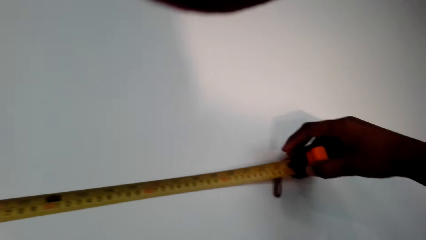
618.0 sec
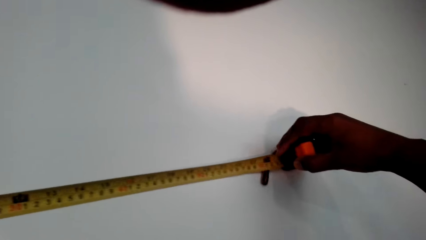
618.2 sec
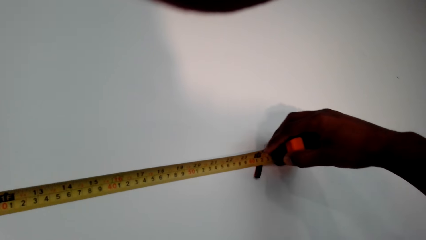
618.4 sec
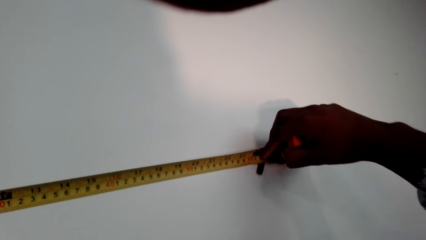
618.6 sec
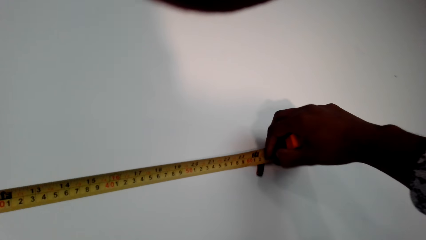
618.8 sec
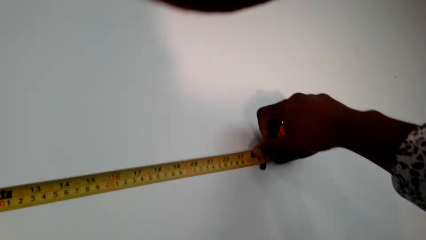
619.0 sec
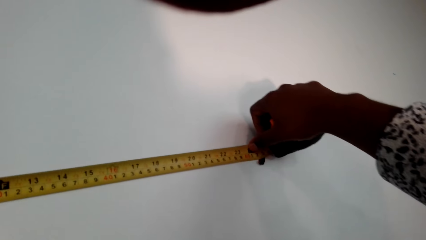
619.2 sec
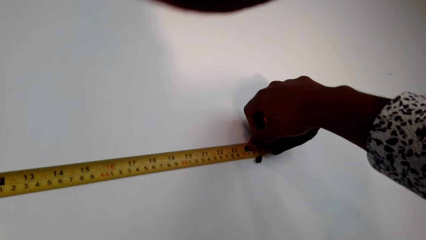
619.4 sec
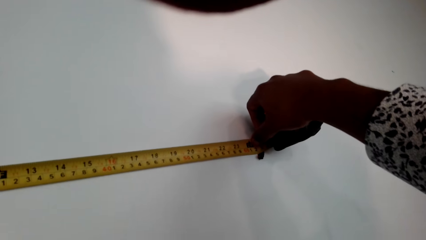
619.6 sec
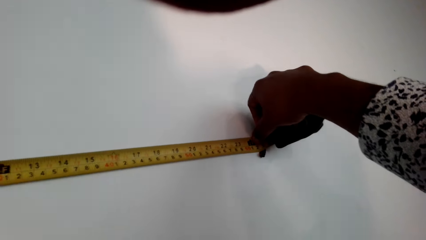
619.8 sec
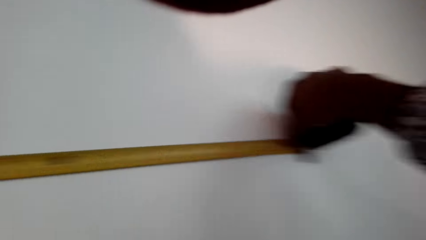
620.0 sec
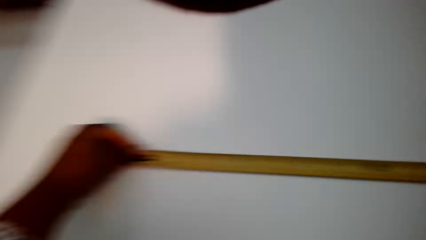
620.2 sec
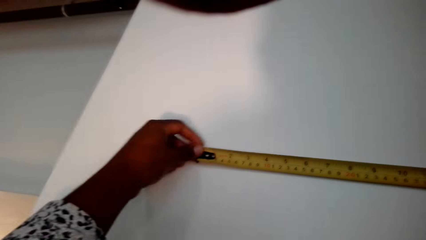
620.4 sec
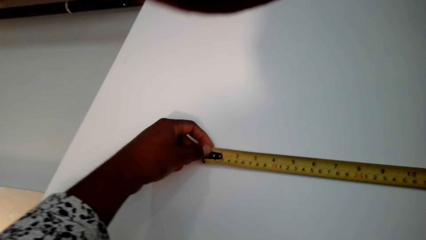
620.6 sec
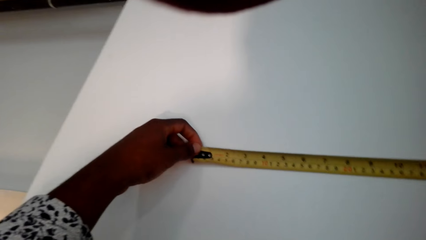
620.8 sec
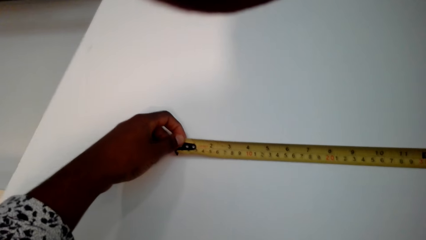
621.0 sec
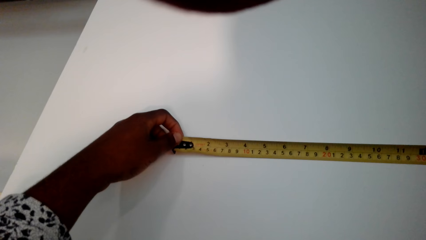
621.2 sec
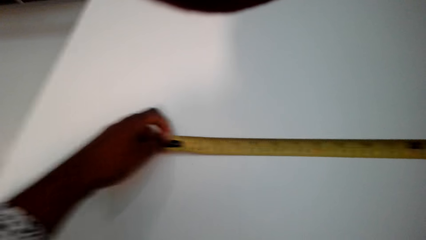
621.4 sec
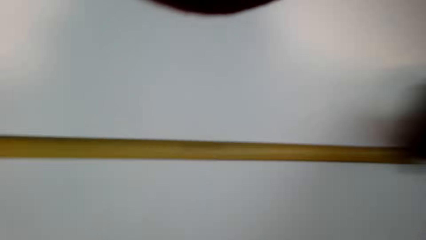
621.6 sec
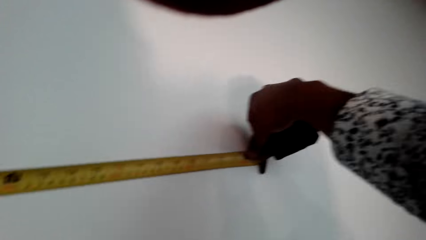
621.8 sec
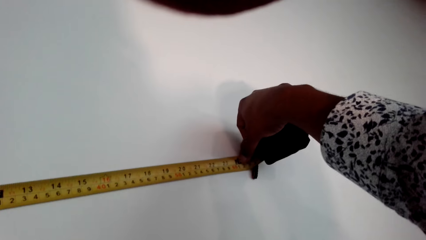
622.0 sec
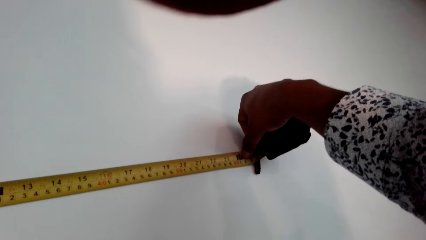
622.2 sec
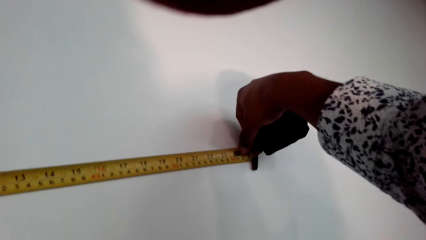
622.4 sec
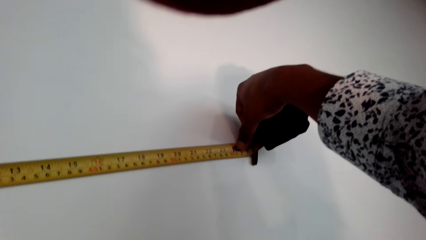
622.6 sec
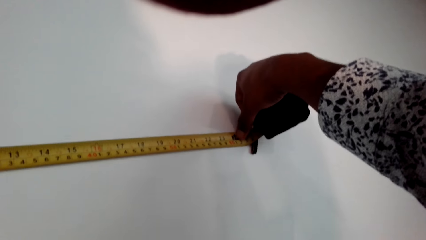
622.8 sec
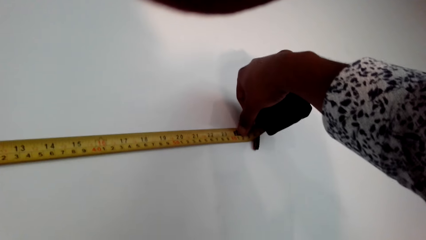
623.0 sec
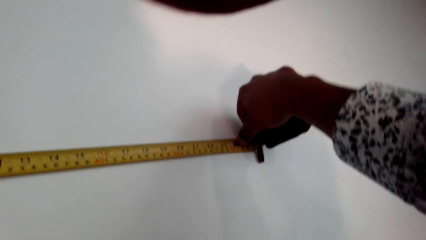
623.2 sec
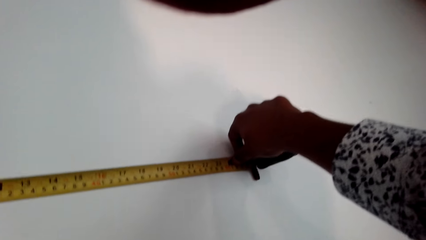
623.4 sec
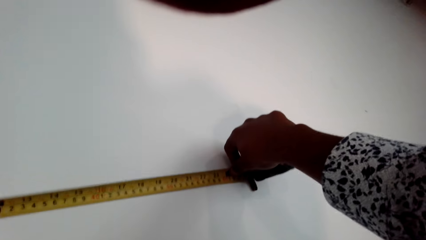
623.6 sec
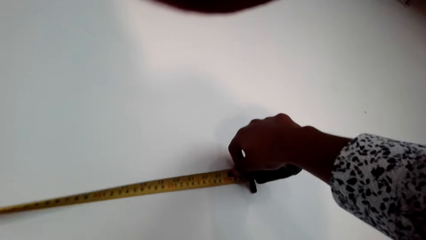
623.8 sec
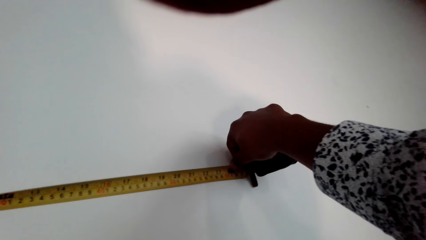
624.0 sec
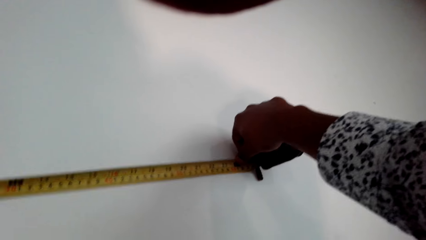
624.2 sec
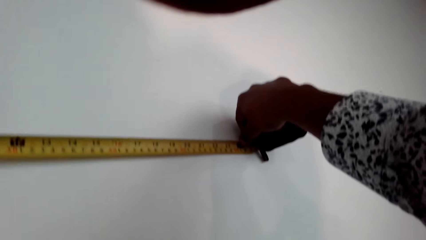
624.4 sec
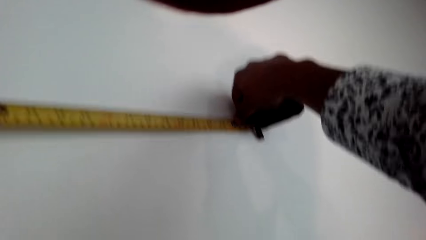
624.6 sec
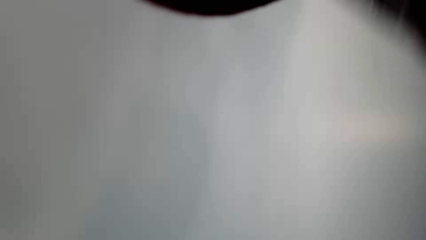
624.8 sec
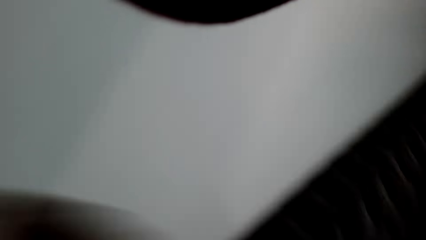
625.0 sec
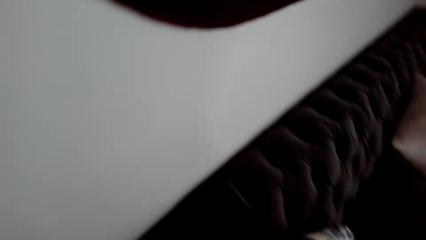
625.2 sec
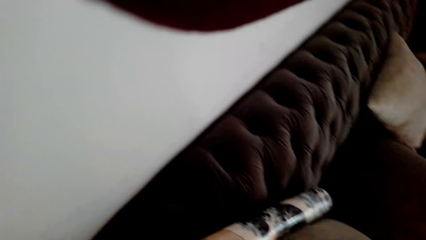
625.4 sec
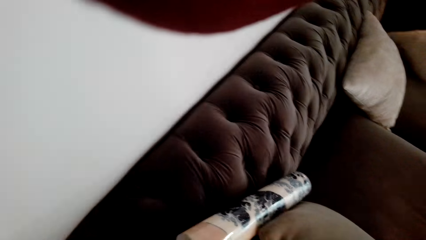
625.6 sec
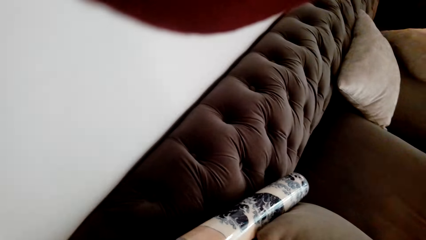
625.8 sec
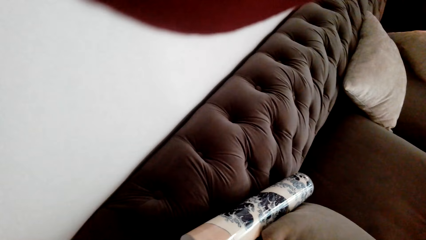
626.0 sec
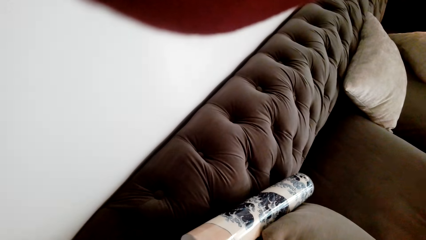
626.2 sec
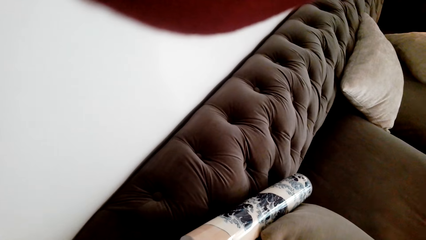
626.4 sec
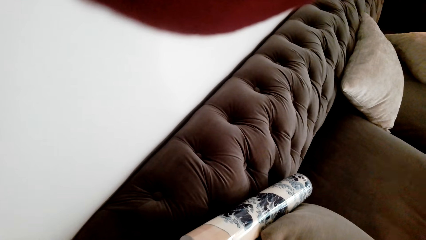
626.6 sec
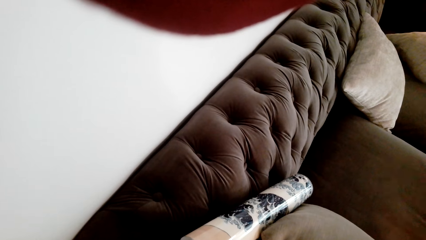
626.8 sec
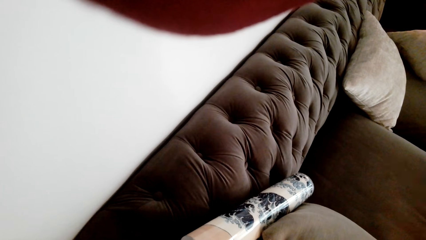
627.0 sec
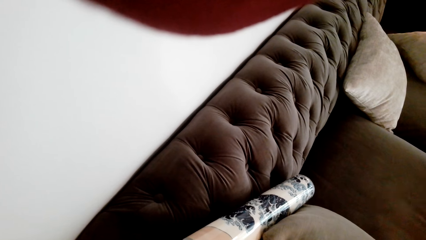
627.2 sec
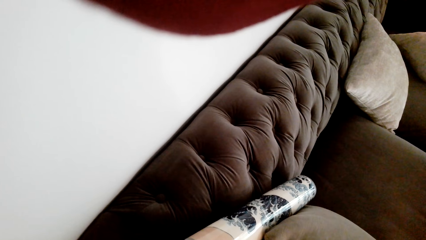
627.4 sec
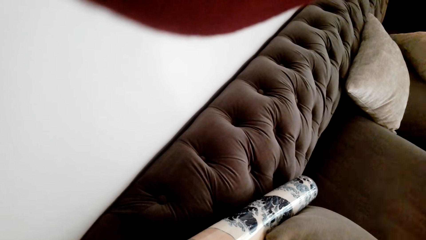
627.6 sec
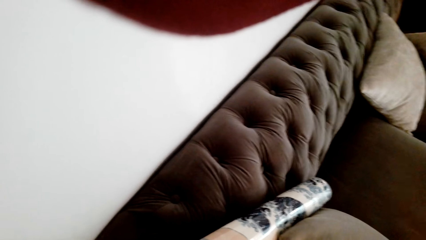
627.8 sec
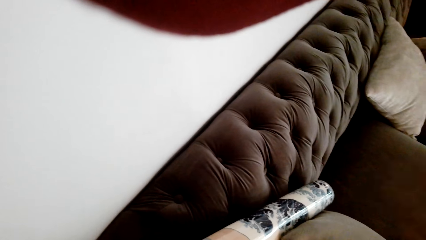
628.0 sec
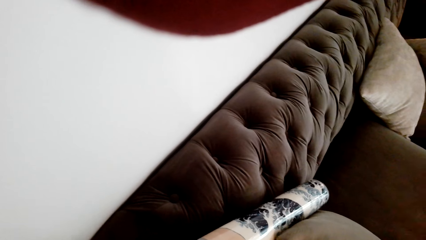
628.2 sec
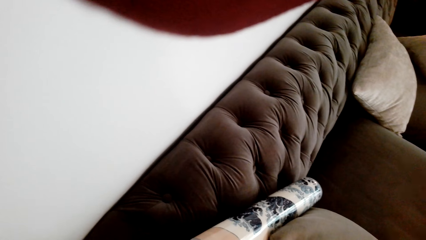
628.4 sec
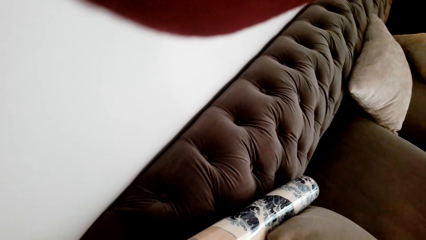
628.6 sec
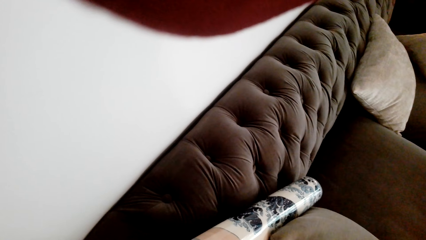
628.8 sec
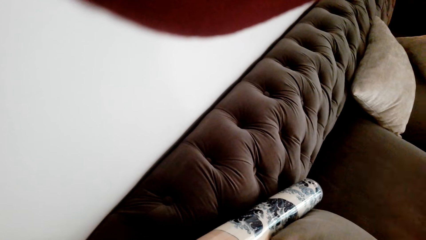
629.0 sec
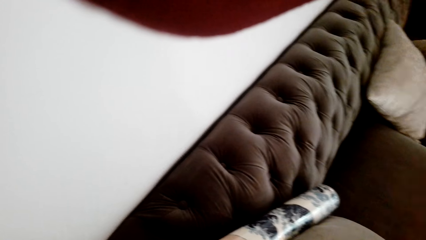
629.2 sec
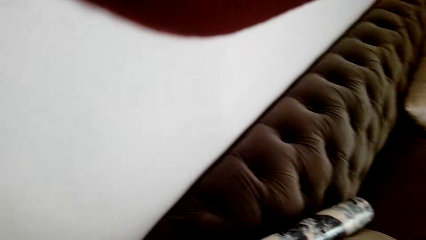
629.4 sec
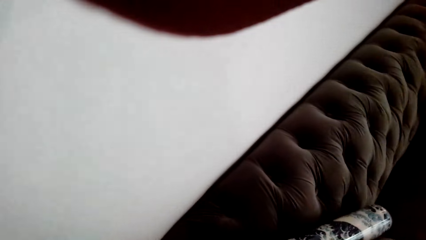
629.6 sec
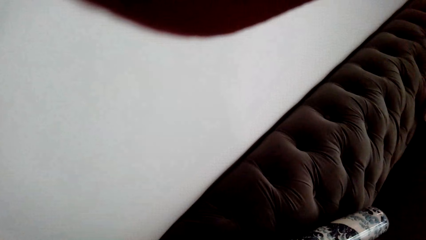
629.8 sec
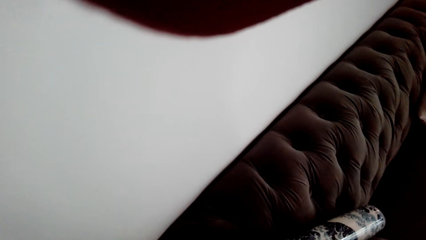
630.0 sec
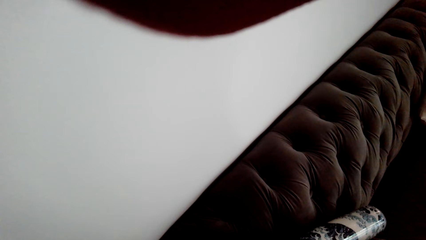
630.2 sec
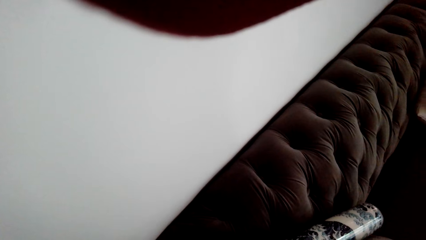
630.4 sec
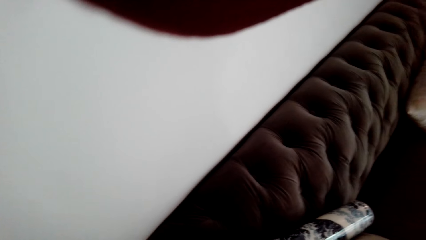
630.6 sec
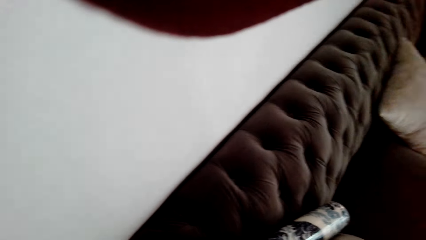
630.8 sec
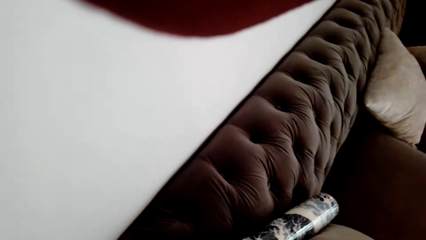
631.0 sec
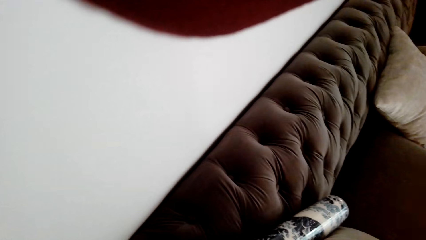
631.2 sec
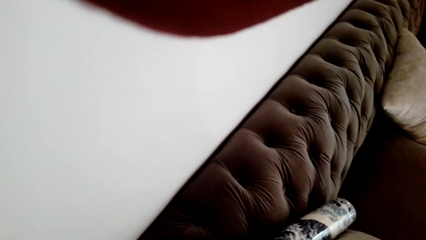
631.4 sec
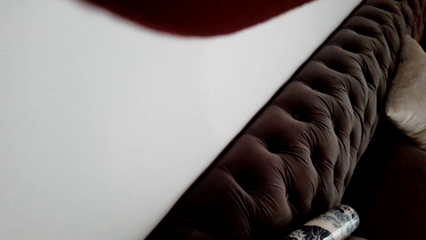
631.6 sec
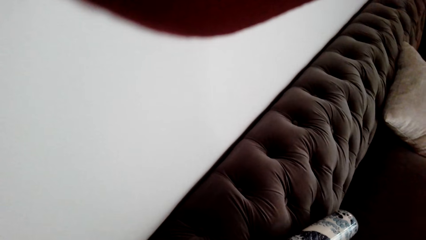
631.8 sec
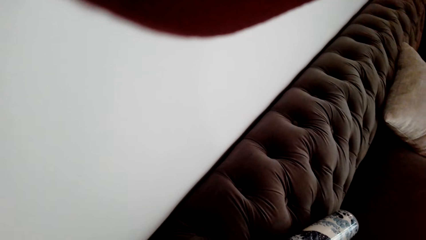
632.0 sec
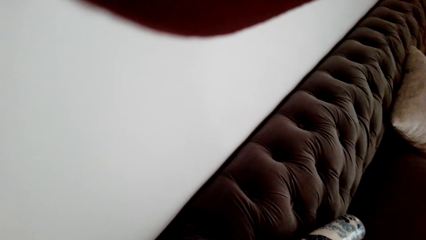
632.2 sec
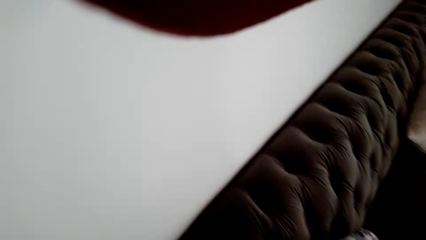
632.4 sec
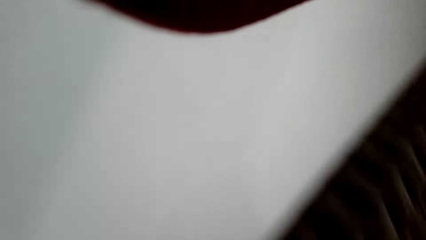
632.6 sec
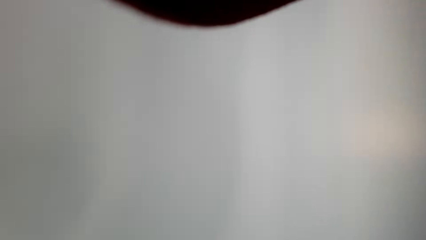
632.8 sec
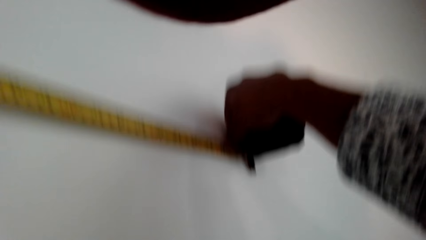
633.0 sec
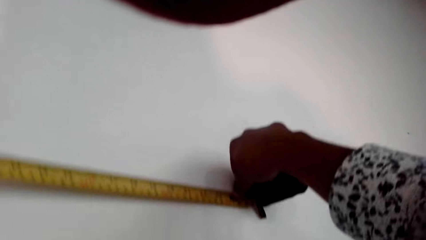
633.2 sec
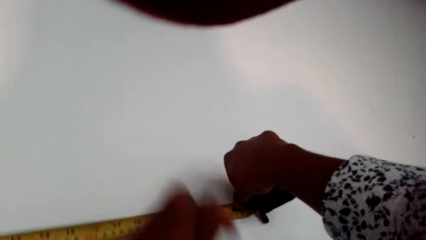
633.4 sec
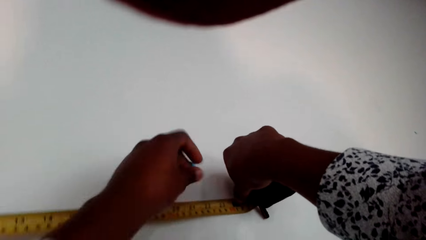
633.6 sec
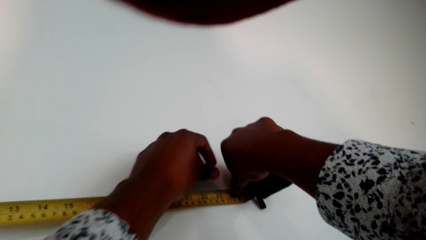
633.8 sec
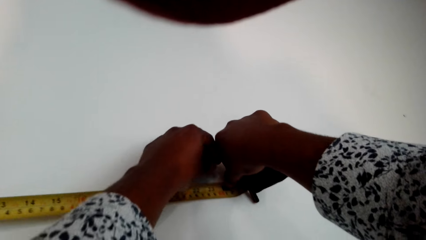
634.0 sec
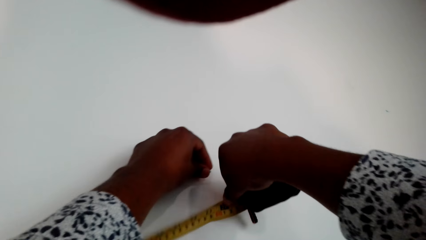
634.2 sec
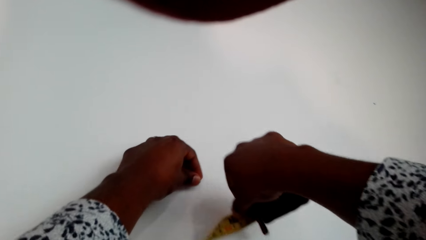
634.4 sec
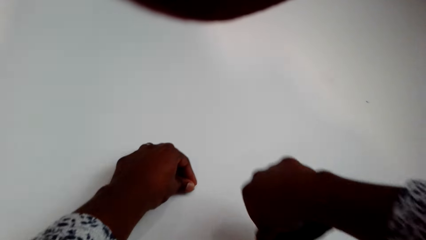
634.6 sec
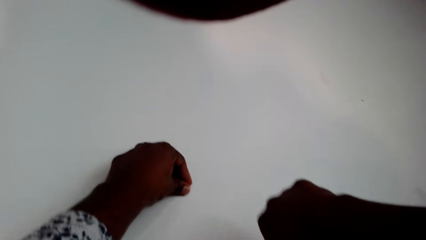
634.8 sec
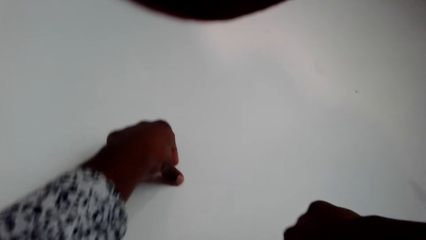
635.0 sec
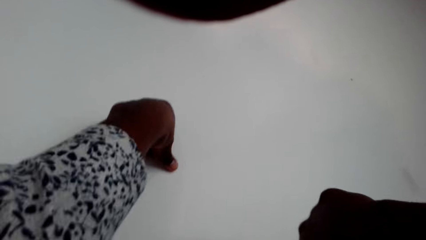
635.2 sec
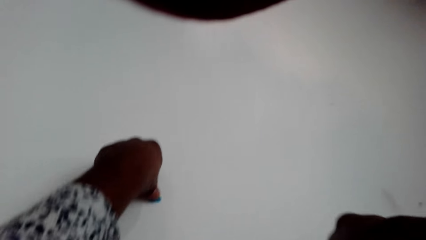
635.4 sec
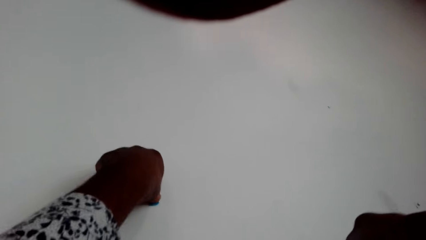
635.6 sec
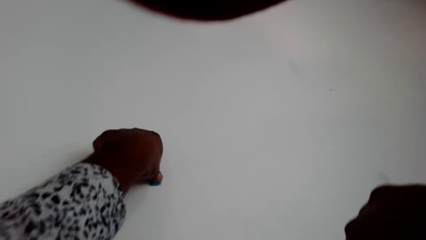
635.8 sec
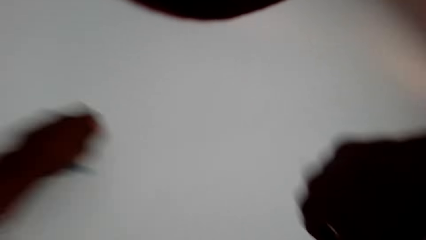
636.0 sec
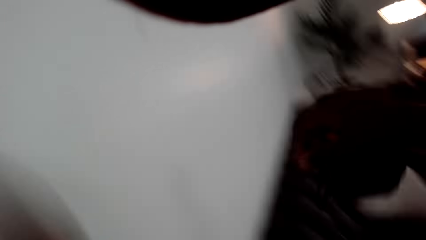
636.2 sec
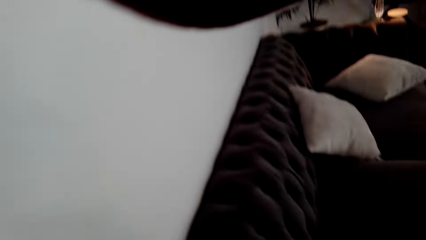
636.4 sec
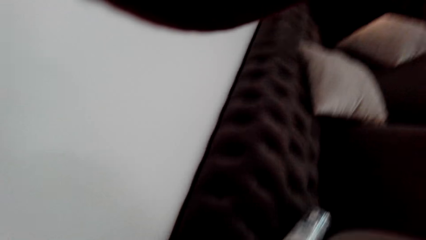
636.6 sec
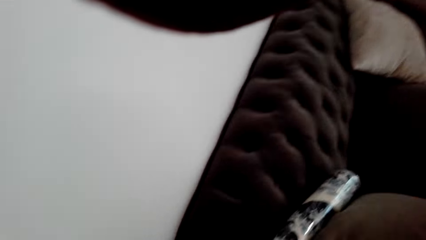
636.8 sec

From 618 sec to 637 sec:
The camera wearer sticks something on the wall.
